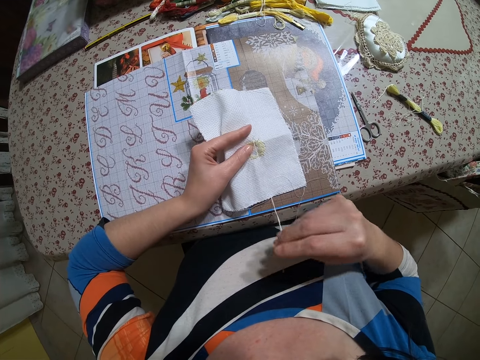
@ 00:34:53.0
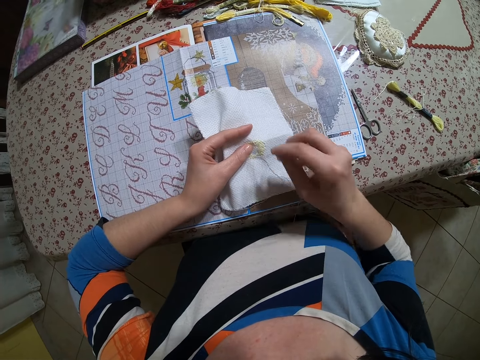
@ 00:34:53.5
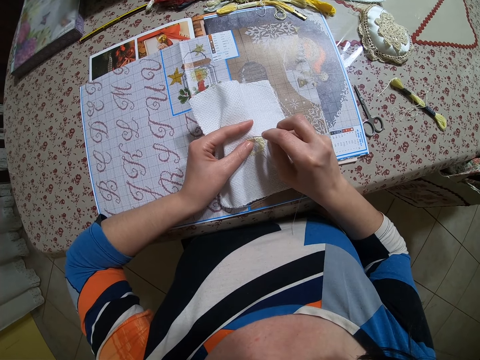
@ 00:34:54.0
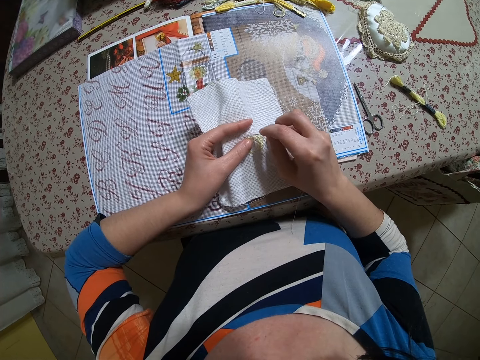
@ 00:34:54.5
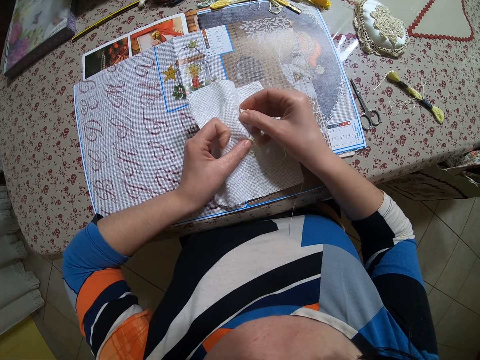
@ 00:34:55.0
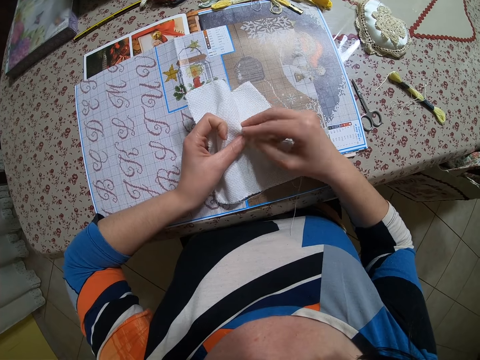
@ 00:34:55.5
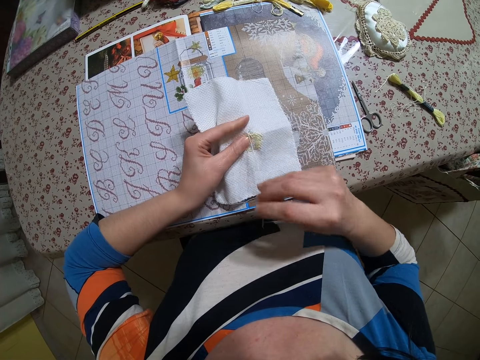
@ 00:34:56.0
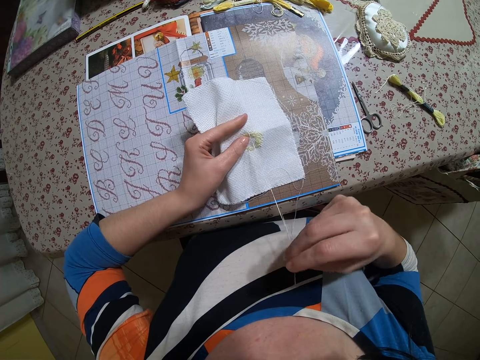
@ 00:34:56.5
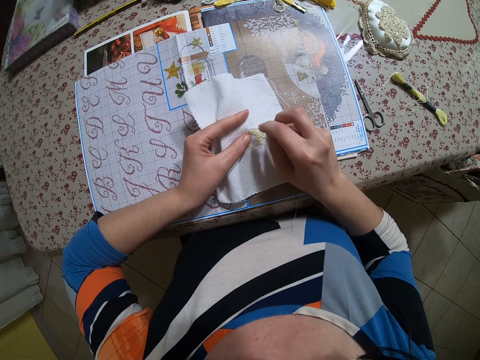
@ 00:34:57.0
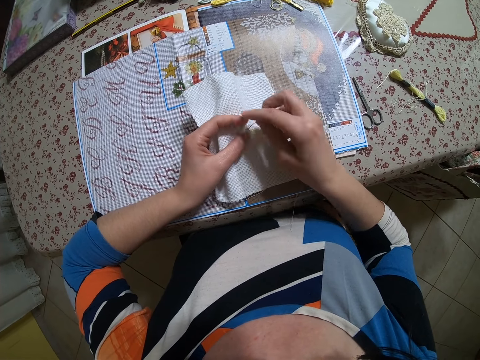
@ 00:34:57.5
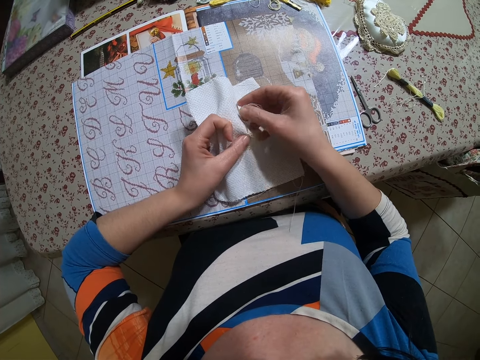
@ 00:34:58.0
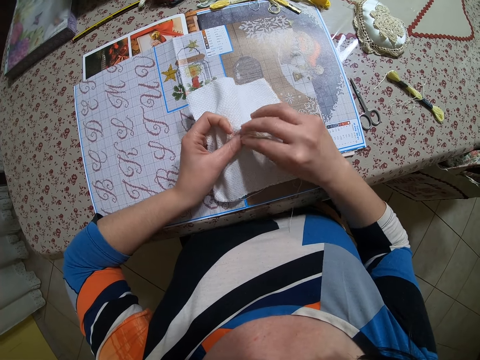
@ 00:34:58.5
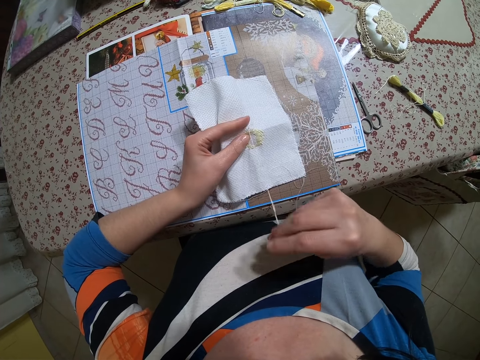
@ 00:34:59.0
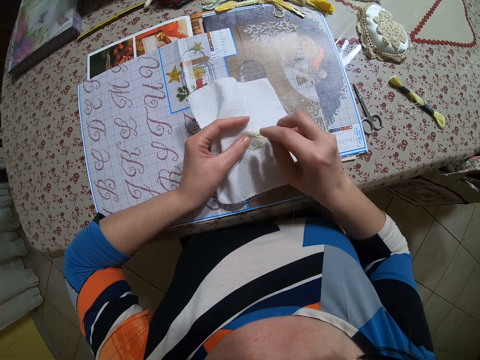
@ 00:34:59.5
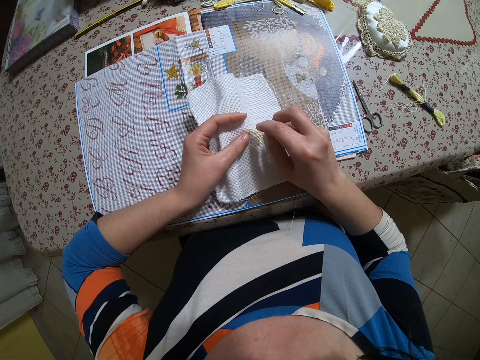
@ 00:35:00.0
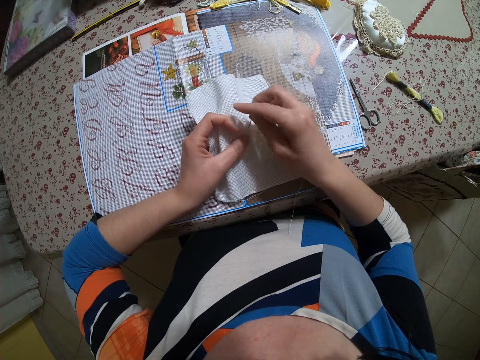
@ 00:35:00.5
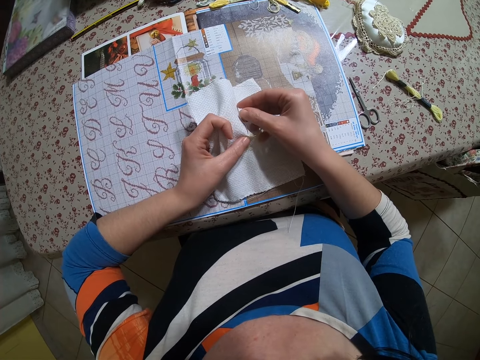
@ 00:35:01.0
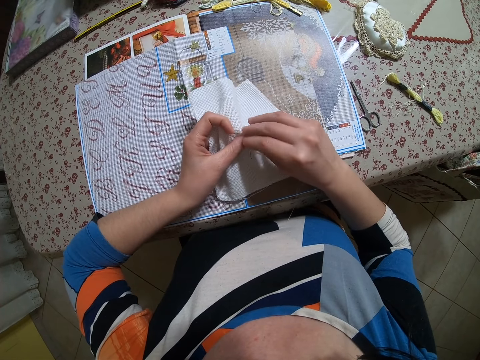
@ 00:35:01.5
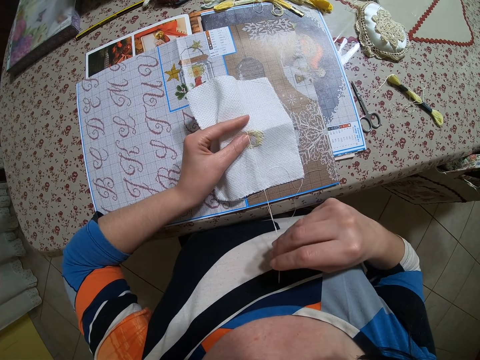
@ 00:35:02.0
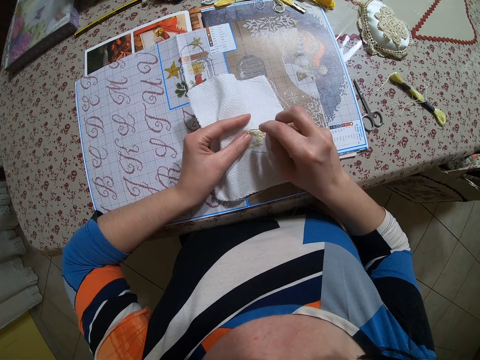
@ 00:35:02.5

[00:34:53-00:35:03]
The camera wearer pulls the thread. They stitch on the fabric. They pull the thread. They stitch on the fabric.

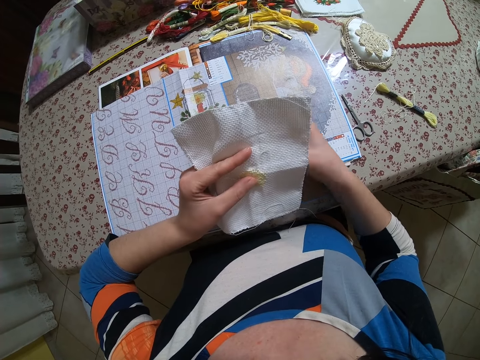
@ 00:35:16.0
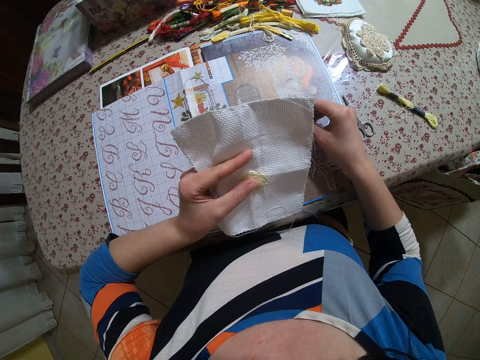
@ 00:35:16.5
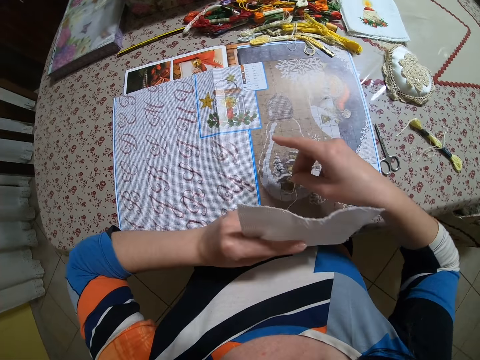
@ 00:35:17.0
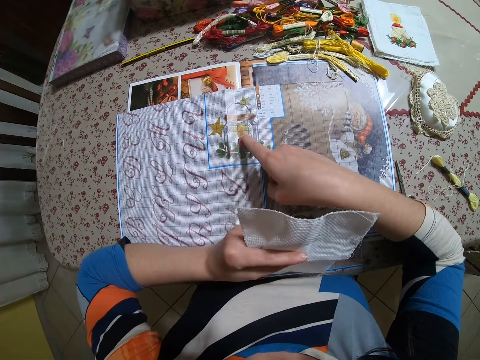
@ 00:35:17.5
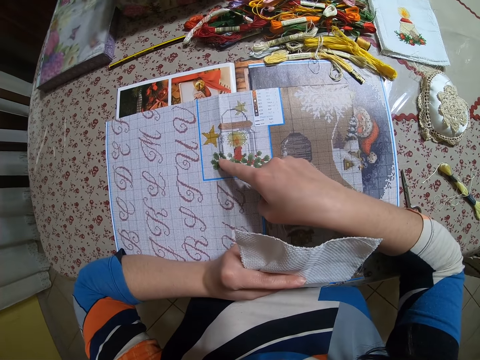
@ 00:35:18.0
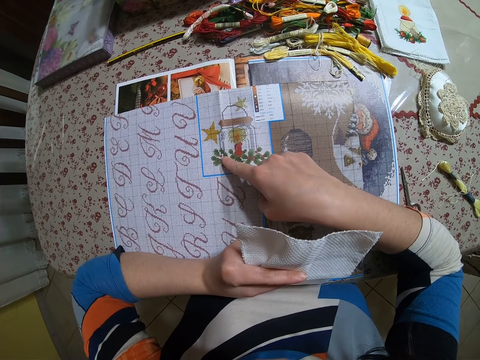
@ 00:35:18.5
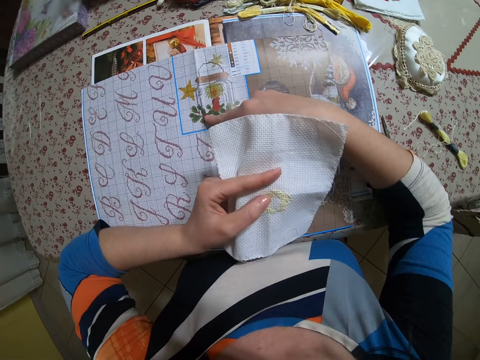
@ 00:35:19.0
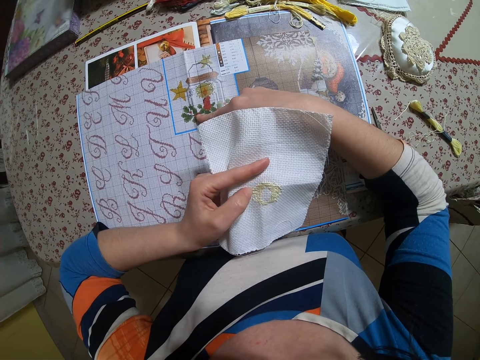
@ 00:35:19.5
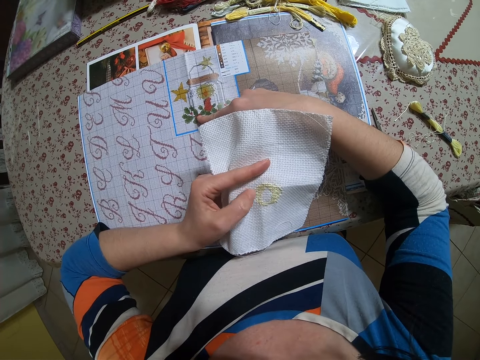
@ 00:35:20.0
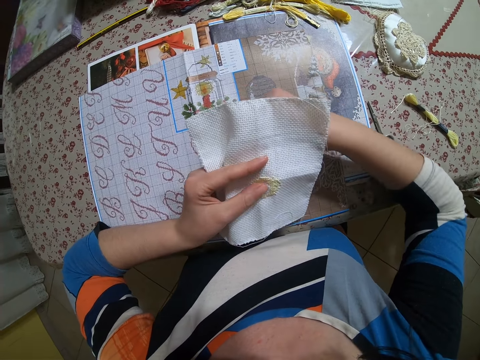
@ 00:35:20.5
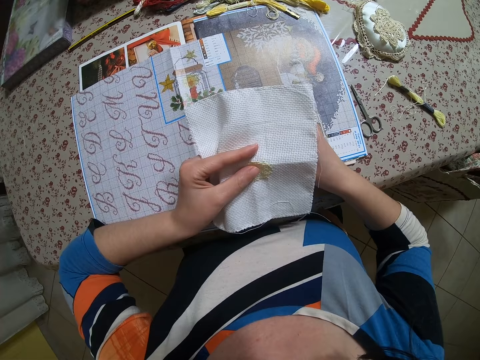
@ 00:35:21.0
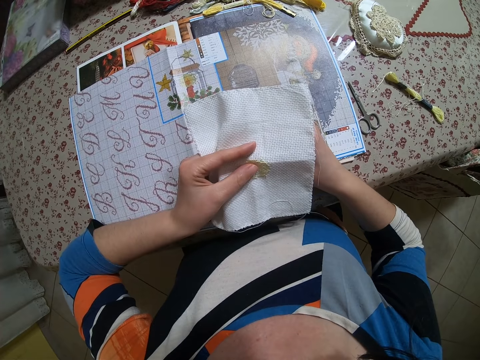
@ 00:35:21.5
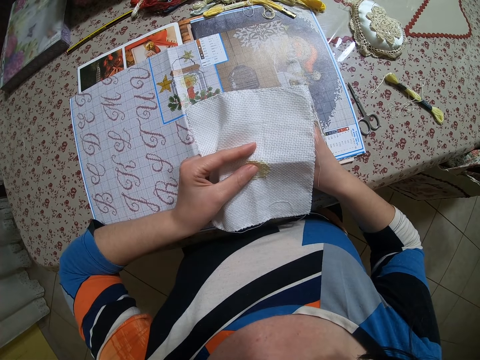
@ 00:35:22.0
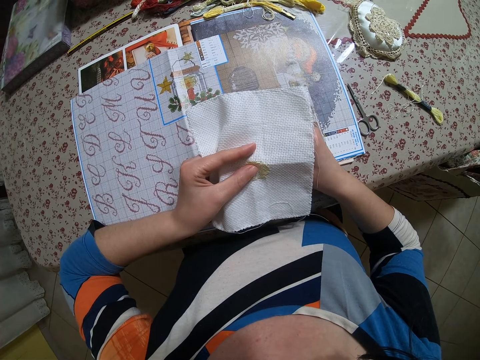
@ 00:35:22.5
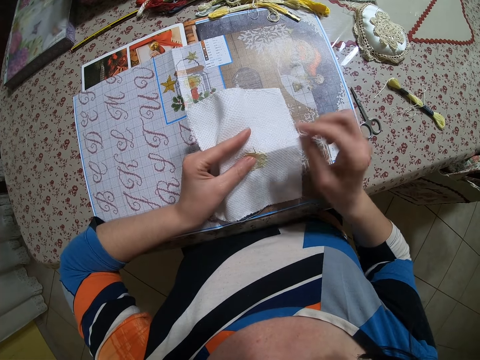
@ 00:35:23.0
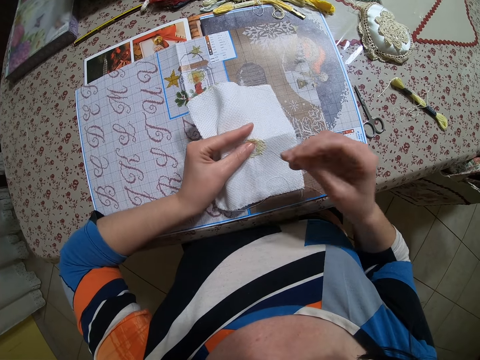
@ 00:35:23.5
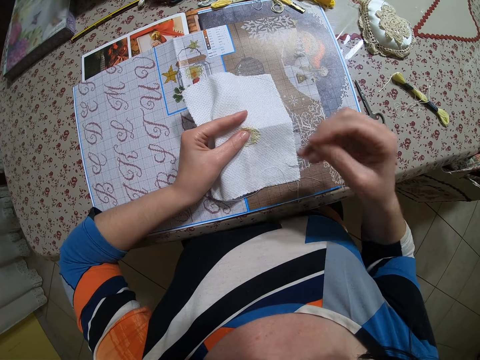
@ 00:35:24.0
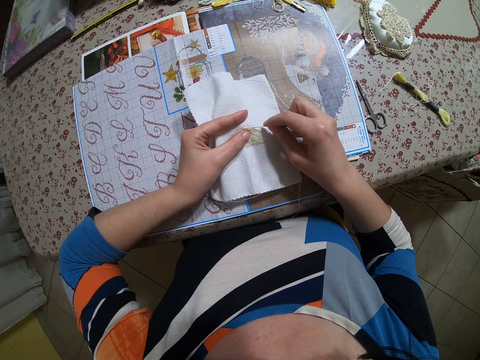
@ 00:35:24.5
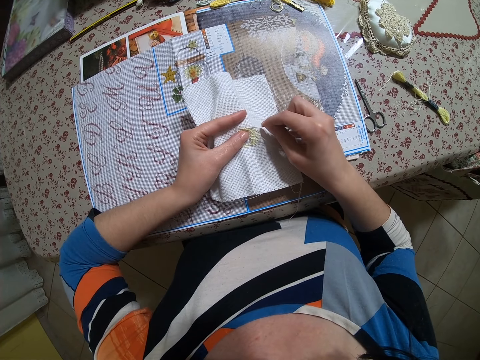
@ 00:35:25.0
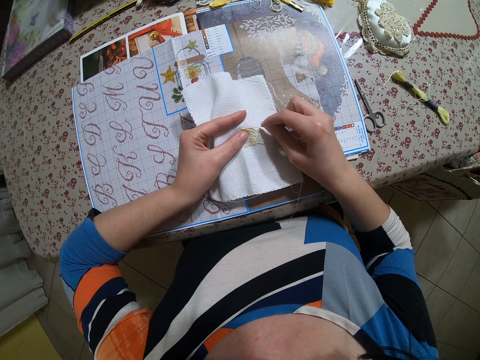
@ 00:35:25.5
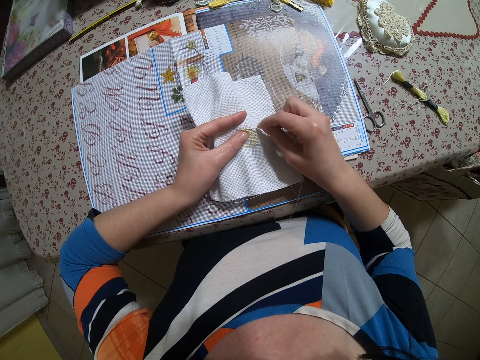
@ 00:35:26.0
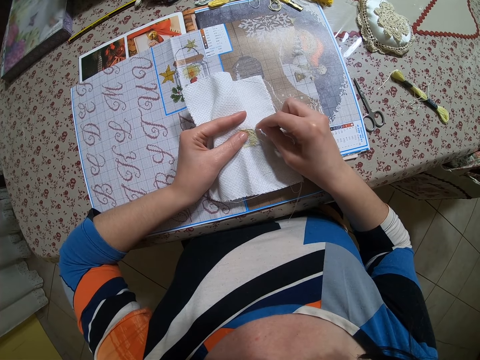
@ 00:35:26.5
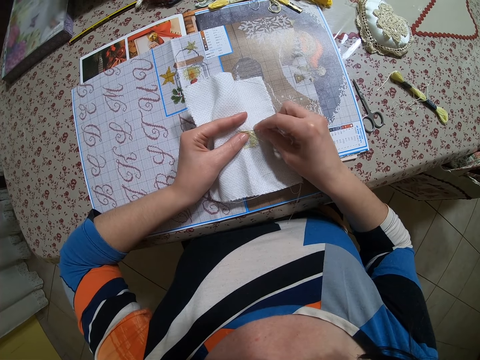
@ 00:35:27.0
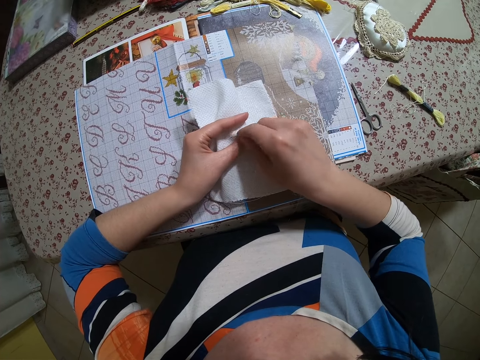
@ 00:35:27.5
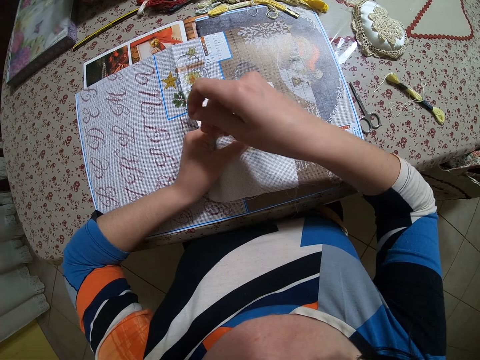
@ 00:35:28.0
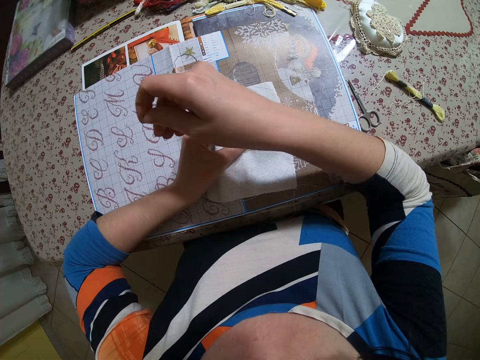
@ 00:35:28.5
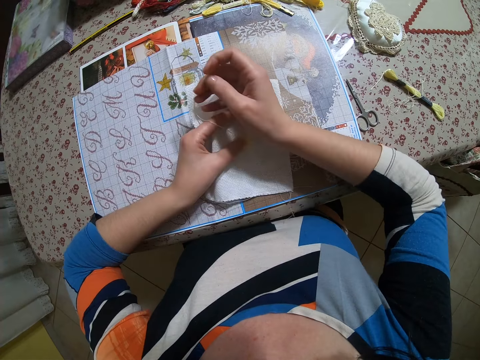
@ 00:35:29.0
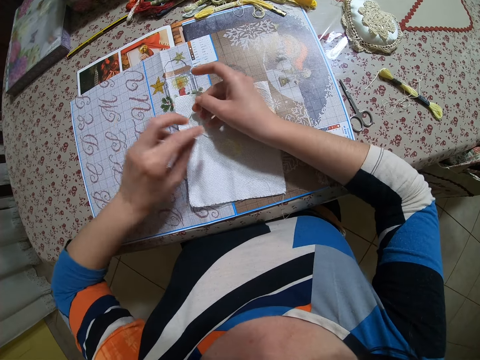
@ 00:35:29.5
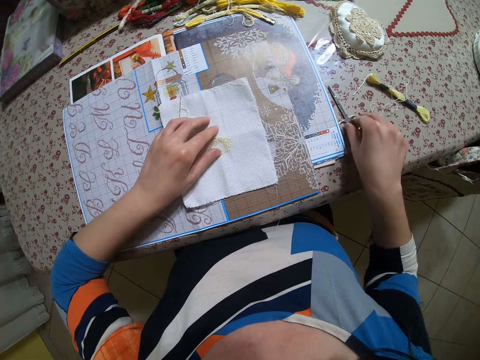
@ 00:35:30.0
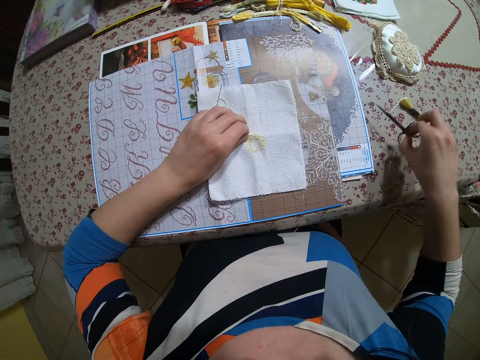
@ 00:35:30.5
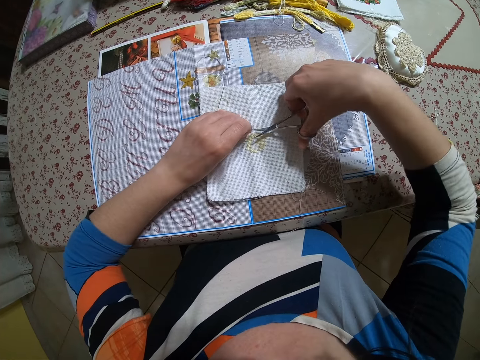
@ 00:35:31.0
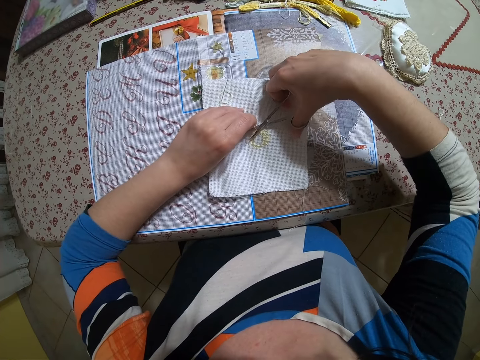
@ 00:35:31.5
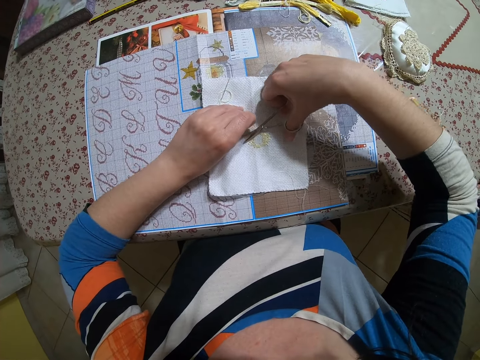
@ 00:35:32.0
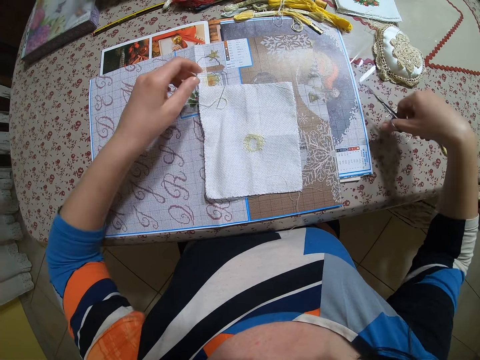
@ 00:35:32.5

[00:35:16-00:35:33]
The camera wearer touches the book with her right index finger. She touches the flower on the fabric. She sews the piece of cloth with both hands. She drops the piece of cloth in her left hand on the book. She drops the needle in her right hand. She holds the thread with her left hand. She picks the scissors with her right hand. She cuts the thread with the scissors in her right hand.
